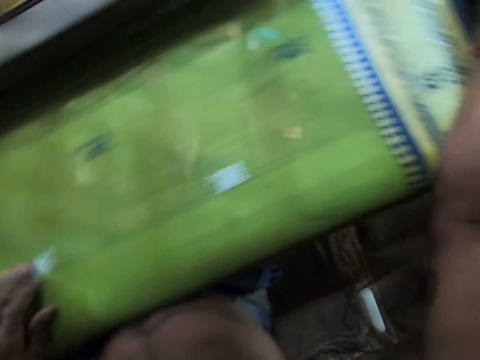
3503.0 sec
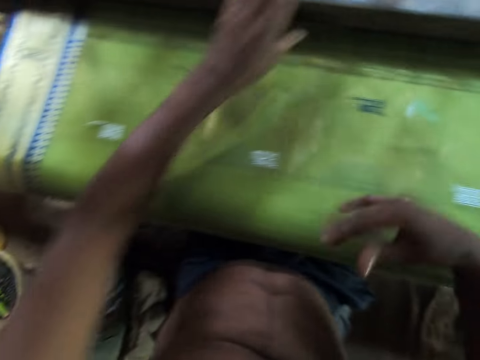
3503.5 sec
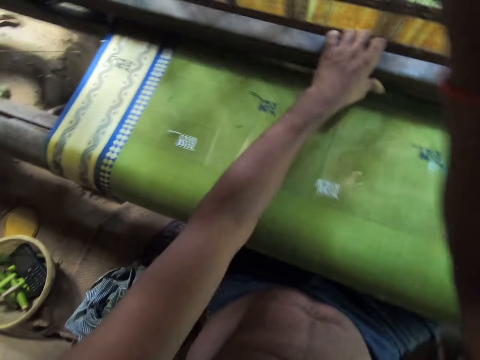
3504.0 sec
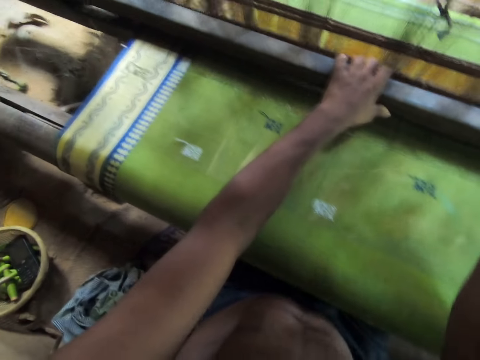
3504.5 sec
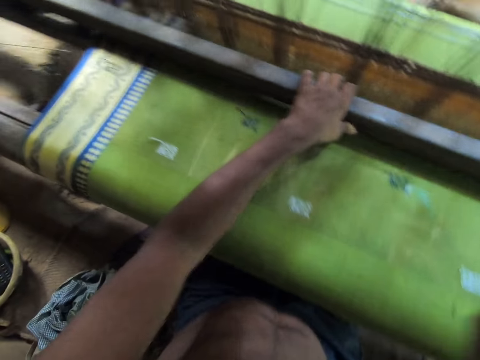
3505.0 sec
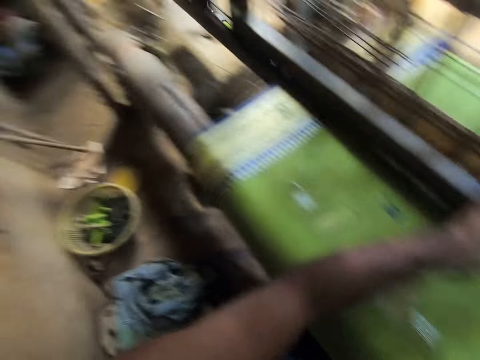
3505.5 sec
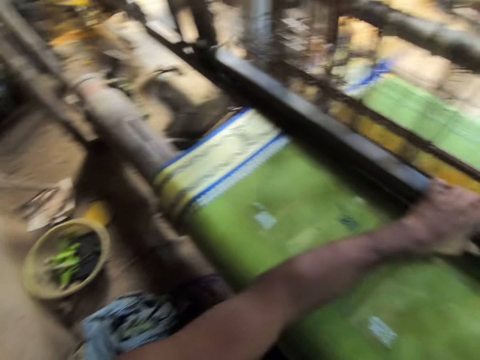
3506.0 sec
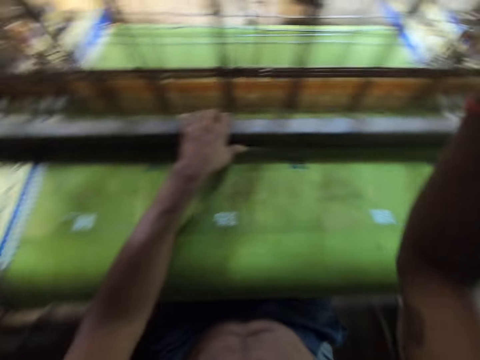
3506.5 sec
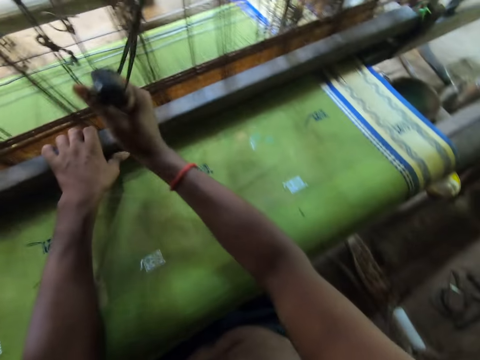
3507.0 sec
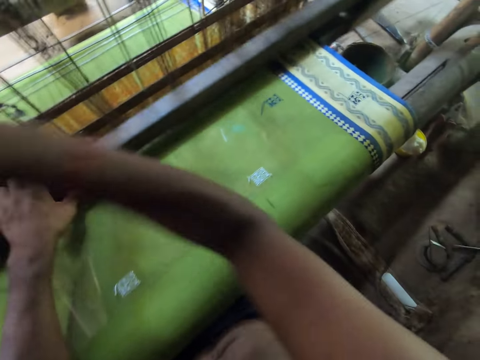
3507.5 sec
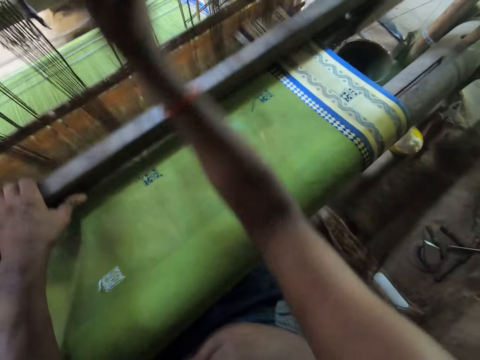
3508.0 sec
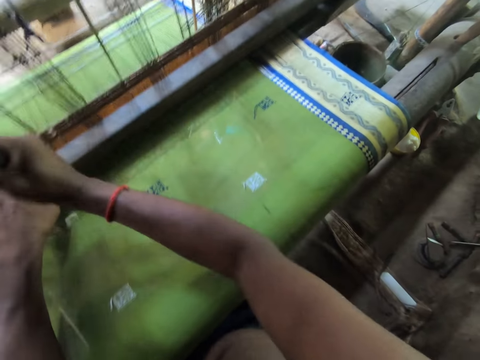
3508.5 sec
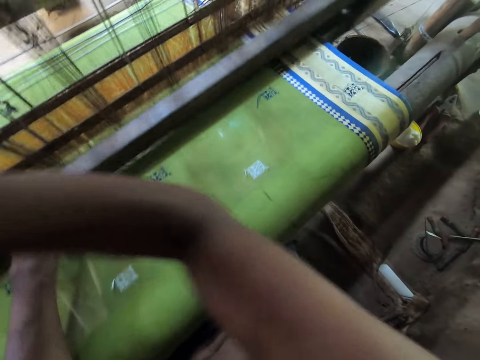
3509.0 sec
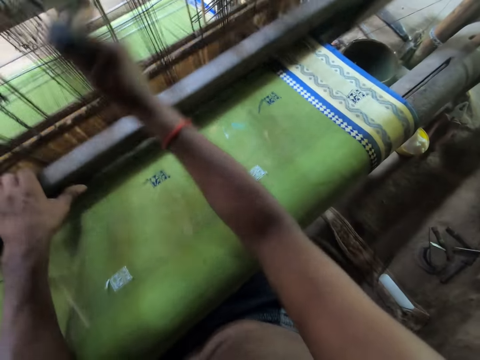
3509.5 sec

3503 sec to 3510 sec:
The camera wearer holds the beater on the loom with his left hand and weaves the fabric on the loom with his hands.

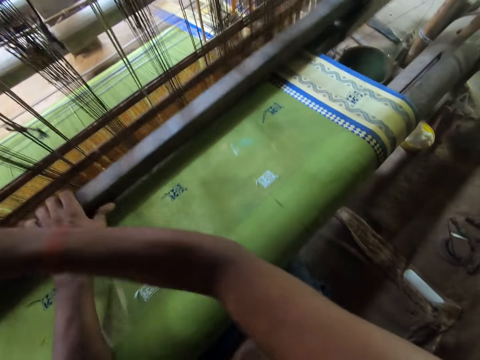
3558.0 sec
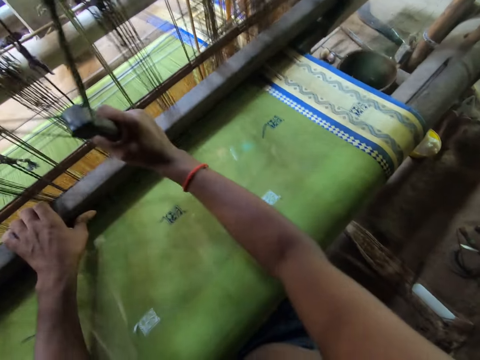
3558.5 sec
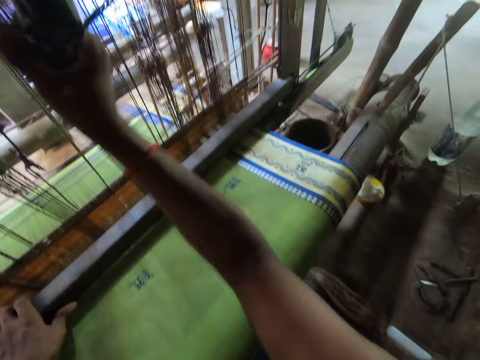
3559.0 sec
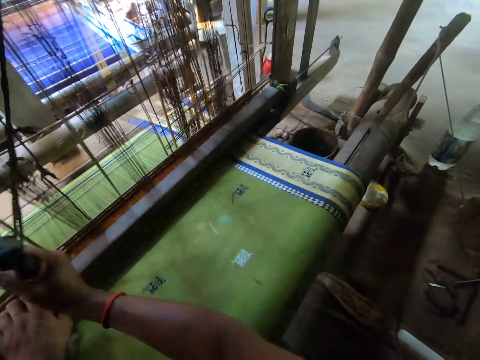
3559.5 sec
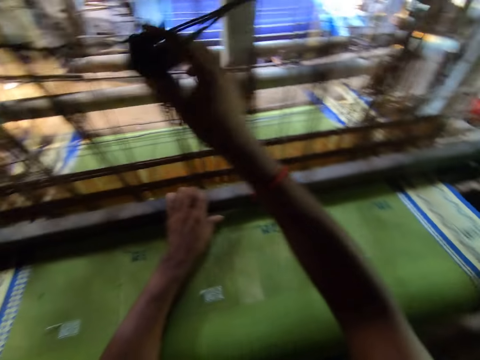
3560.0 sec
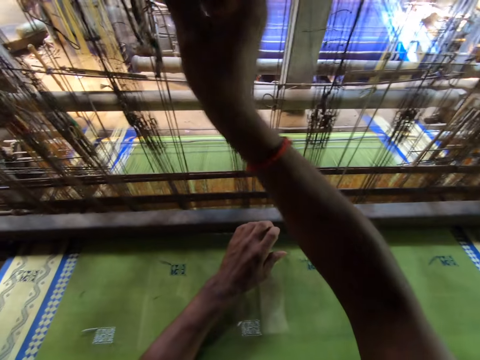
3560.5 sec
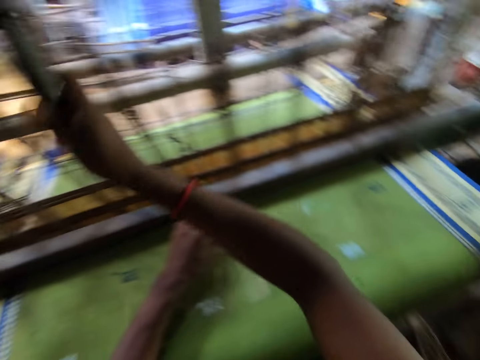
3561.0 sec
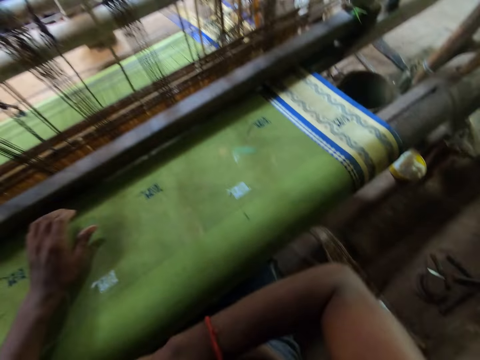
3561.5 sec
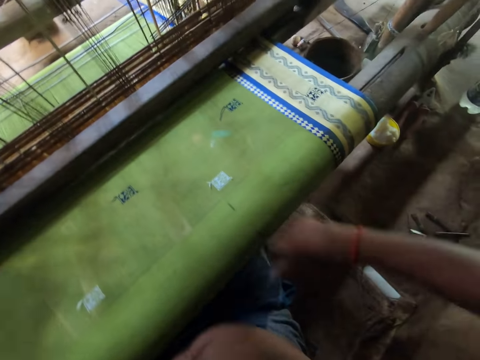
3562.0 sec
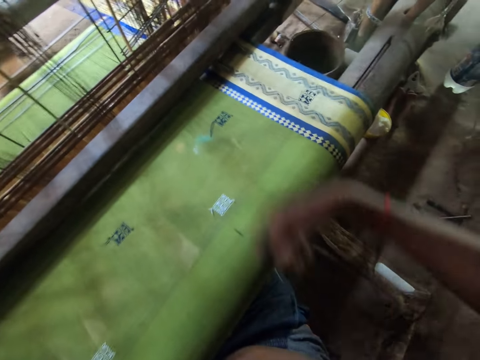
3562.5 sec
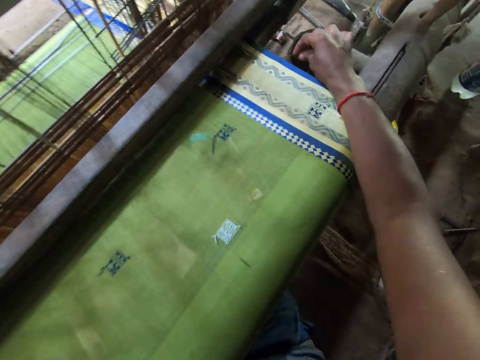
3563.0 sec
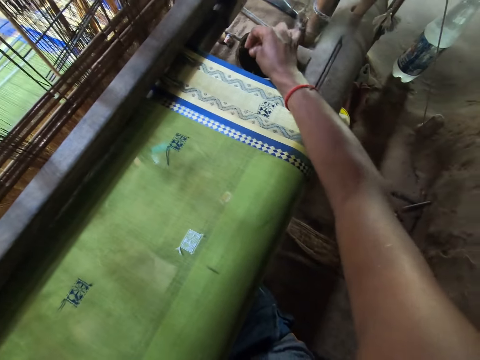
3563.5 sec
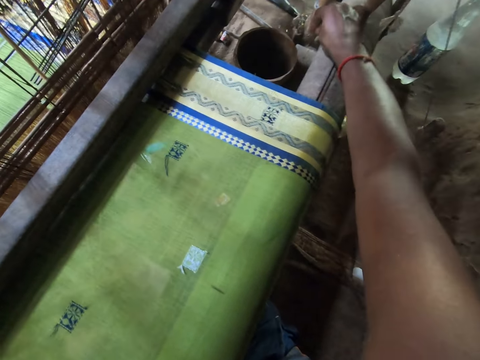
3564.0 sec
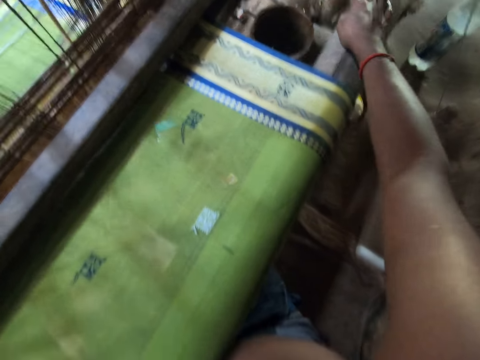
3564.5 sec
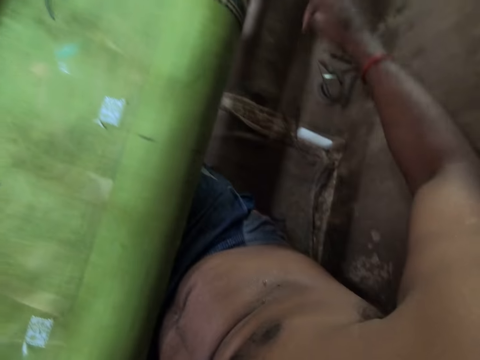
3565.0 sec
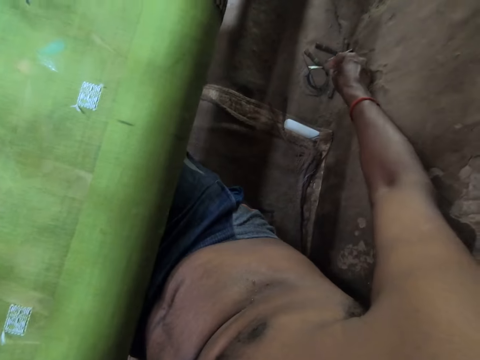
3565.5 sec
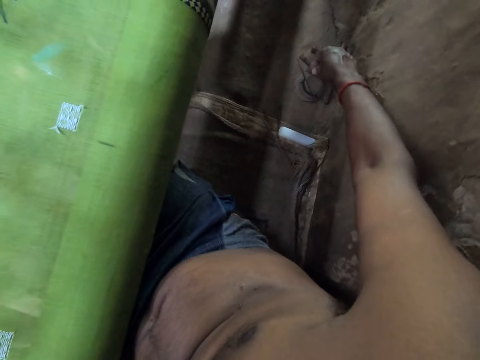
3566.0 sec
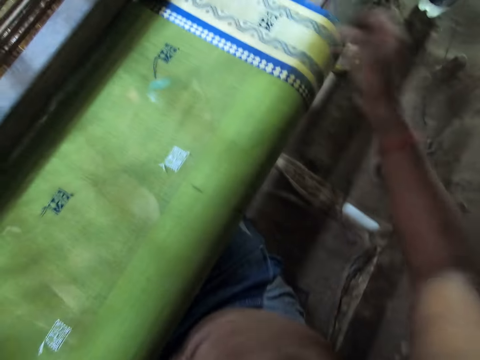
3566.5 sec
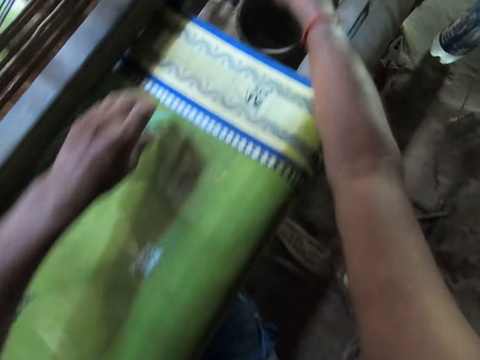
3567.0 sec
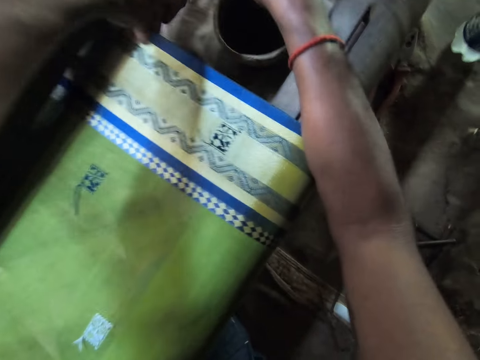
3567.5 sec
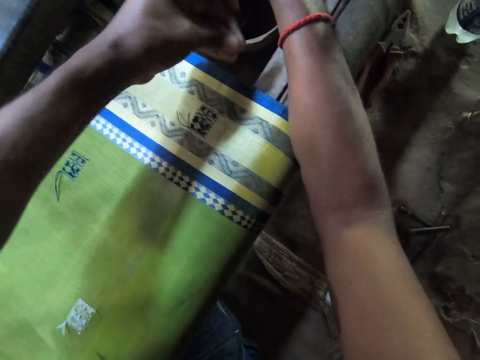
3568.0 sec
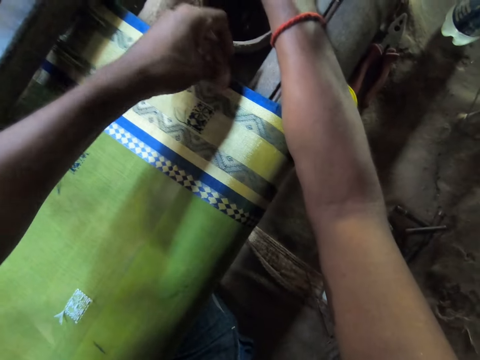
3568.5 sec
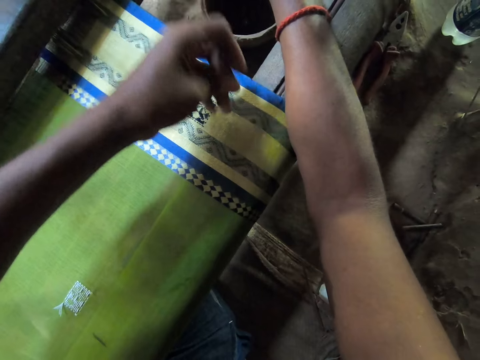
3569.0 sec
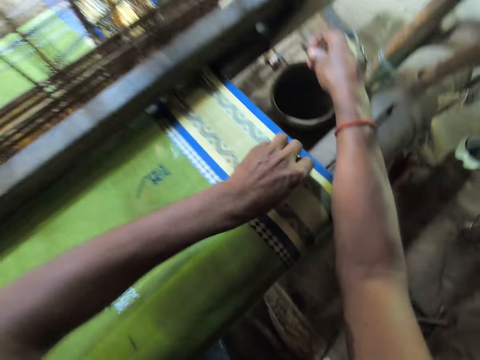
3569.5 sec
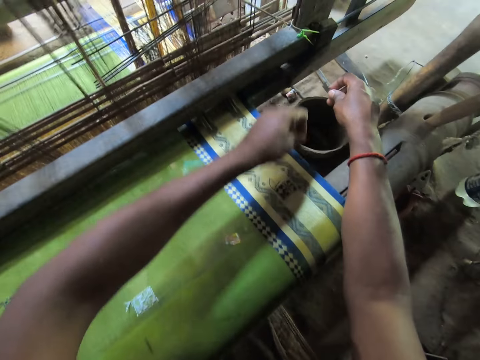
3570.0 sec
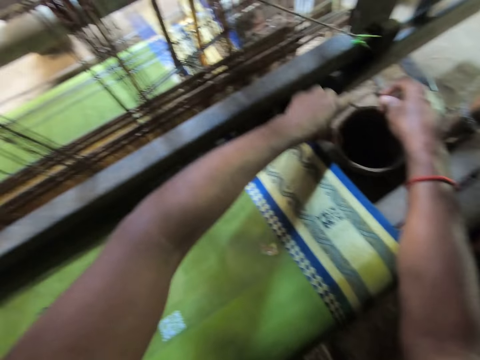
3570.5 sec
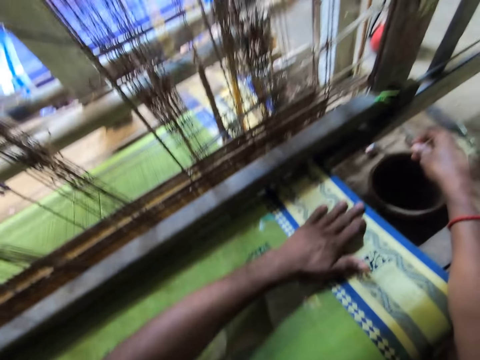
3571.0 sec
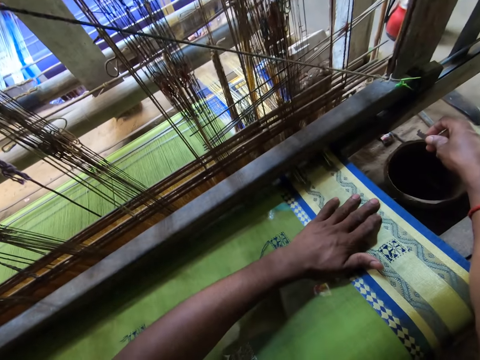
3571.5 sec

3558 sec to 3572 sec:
The camera wearer removes his left hand from the batten. He removes his right hand from the pull cord. He dips his right hand into a bucket of water. He cleans his right hand on his cloth. He cleans the edge of the piece of cloth with his left hand. He picks a razor blade from the ground with his right hand. He touches the fabric.

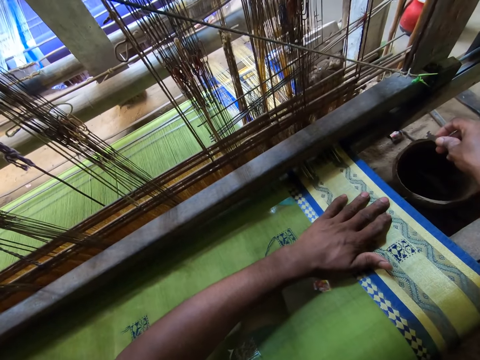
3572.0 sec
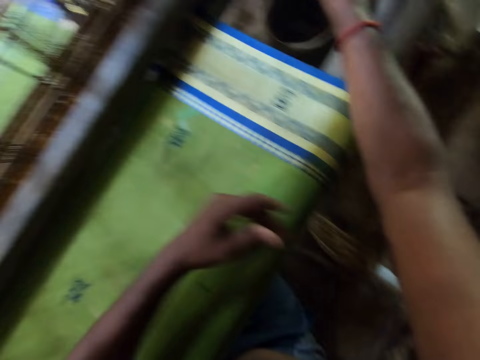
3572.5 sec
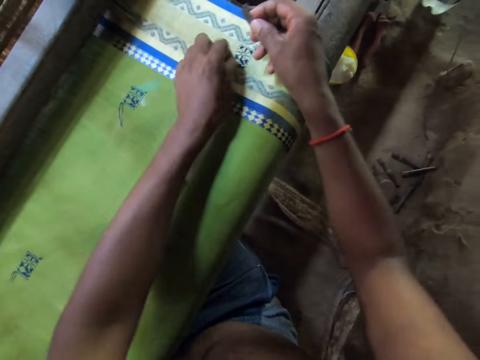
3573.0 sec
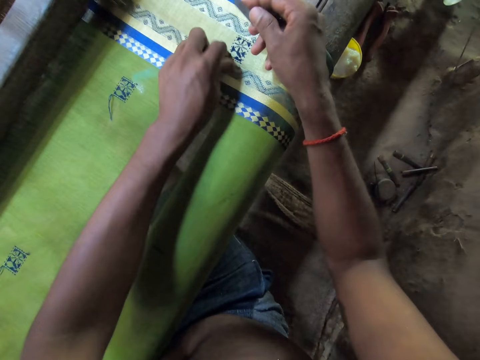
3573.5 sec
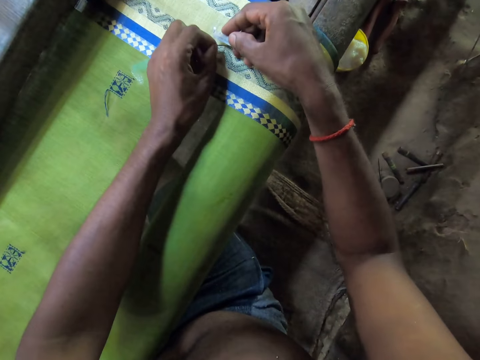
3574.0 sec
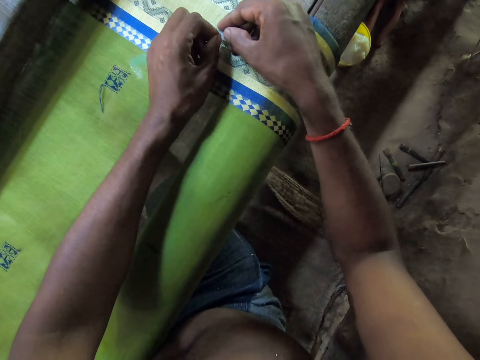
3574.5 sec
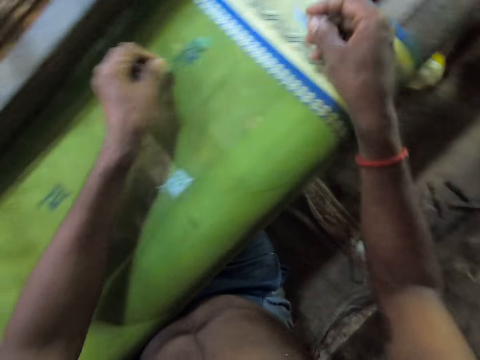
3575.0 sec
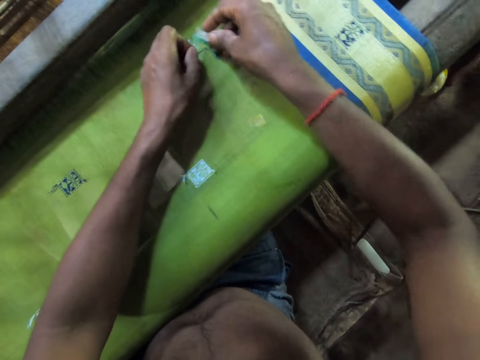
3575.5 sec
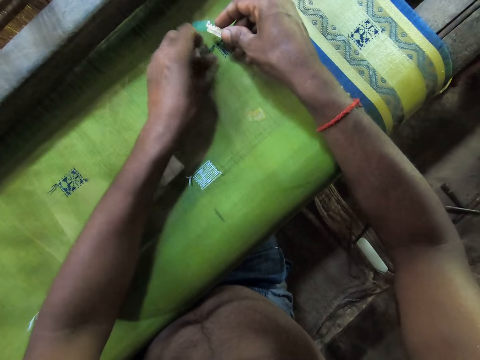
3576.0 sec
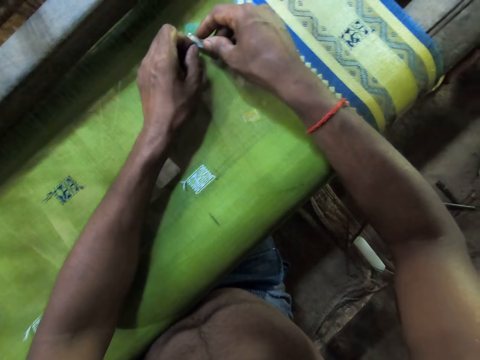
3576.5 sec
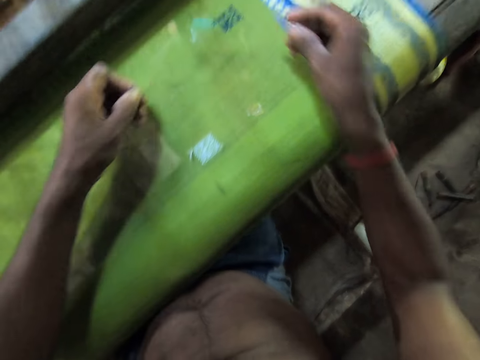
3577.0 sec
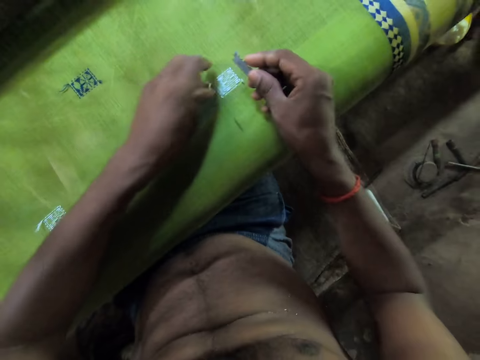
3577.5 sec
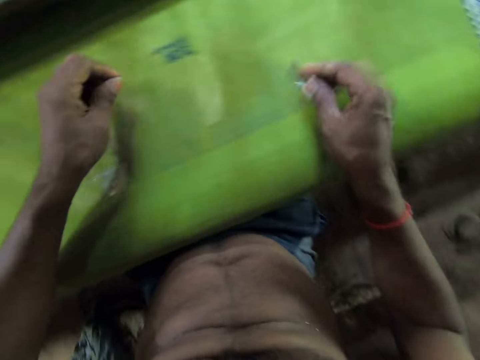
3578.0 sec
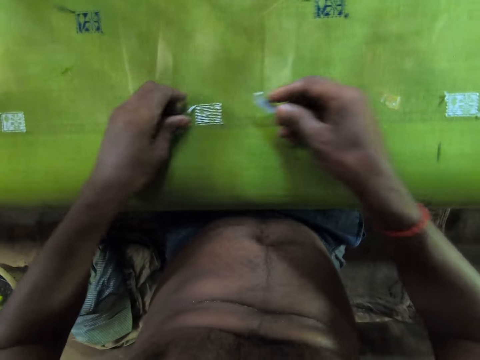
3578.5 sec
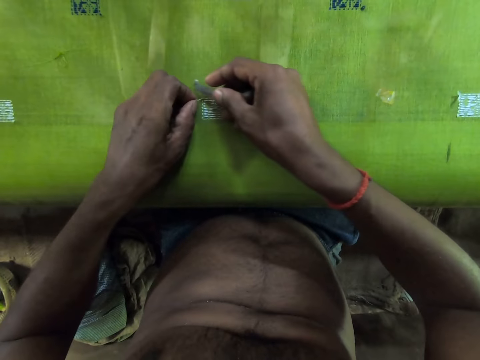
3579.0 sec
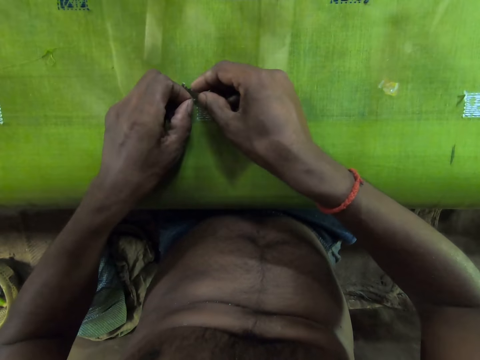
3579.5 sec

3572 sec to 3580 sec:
The camera wearer holds the razor blade. He trims off a thread from the piece of cloth with the razor blade in his right hand. He trims off a thread again. He pulls the thread on the piece of cloth with his left hand. A lady talks with the camera wearer. The camera wearer trims off a thread from the piece of cloth with the razor blade in his right hand.
